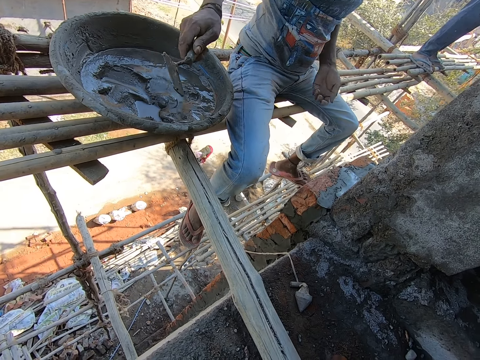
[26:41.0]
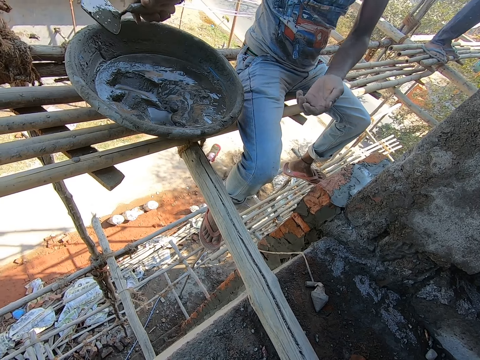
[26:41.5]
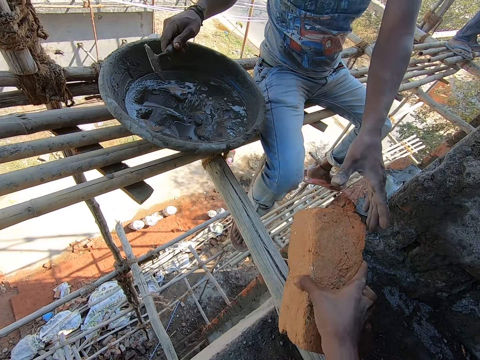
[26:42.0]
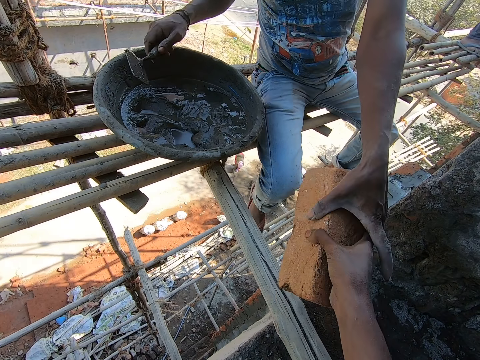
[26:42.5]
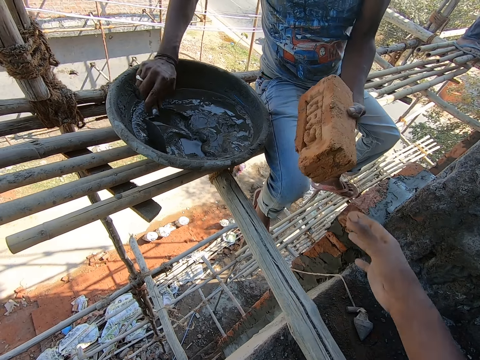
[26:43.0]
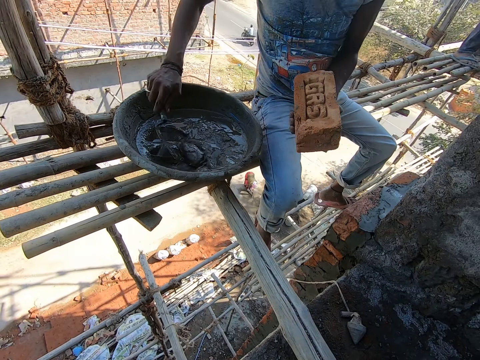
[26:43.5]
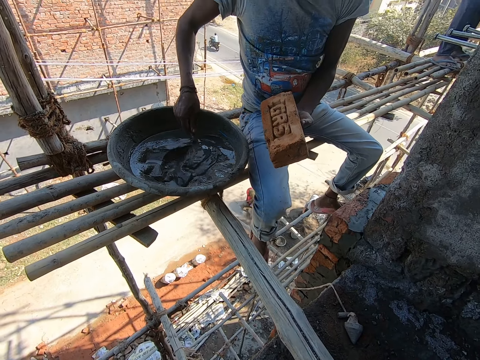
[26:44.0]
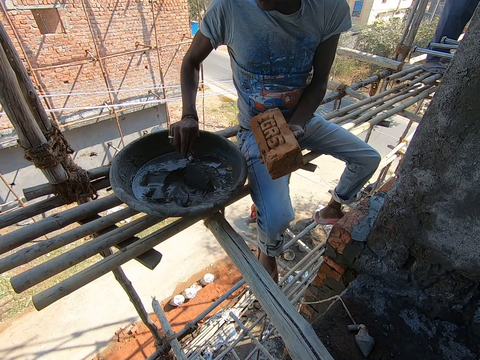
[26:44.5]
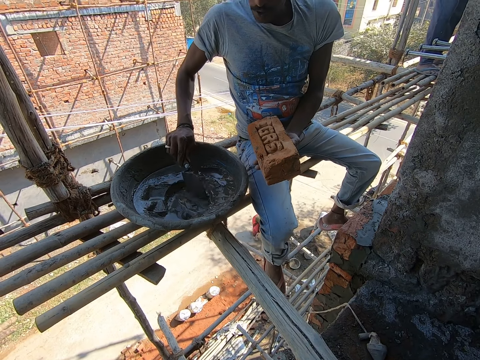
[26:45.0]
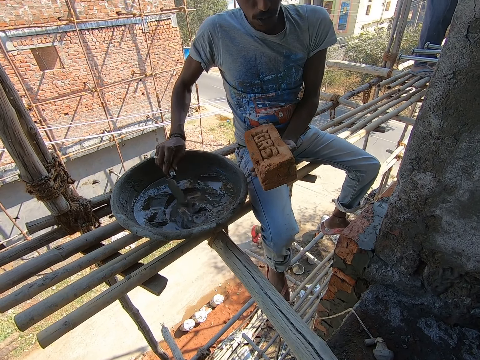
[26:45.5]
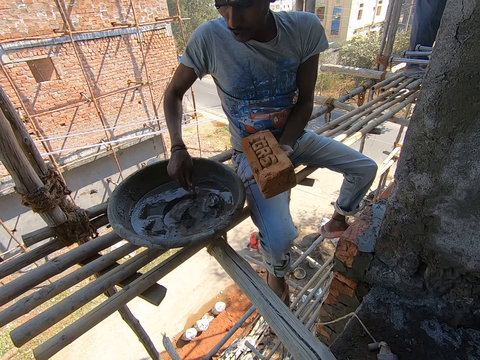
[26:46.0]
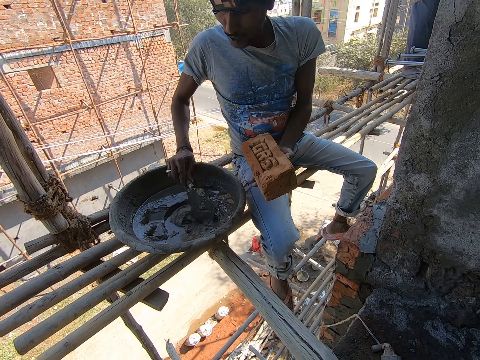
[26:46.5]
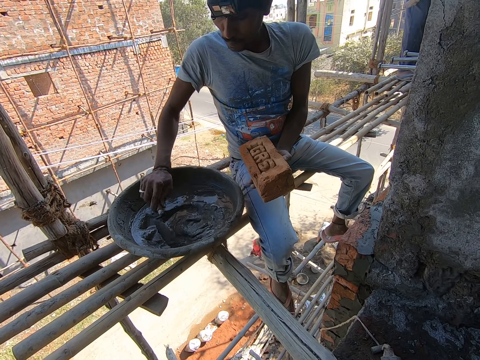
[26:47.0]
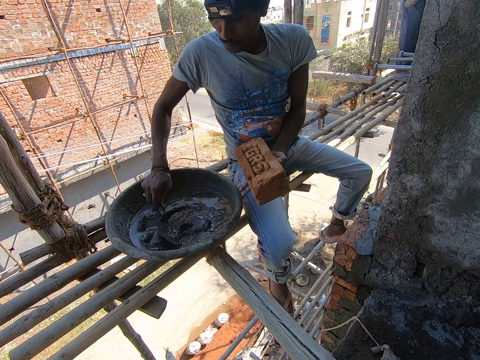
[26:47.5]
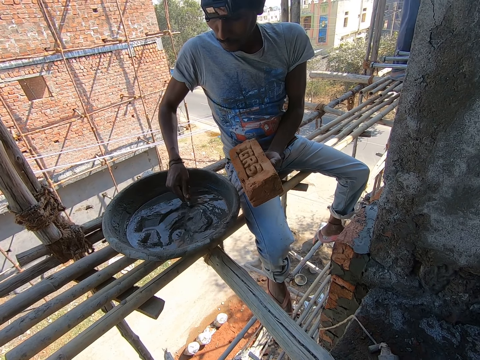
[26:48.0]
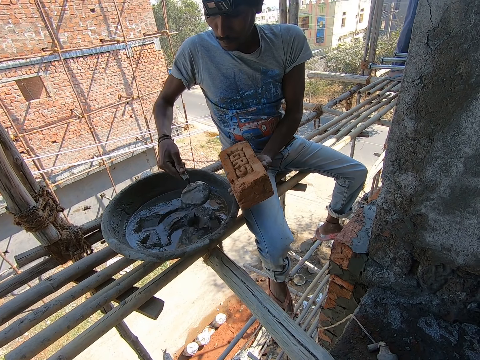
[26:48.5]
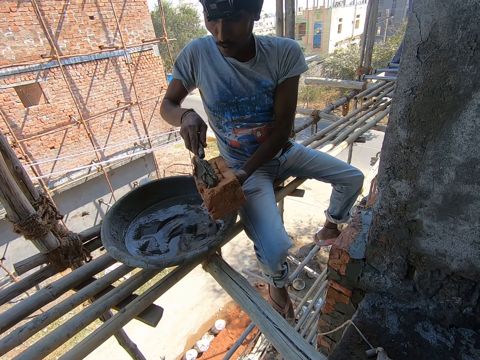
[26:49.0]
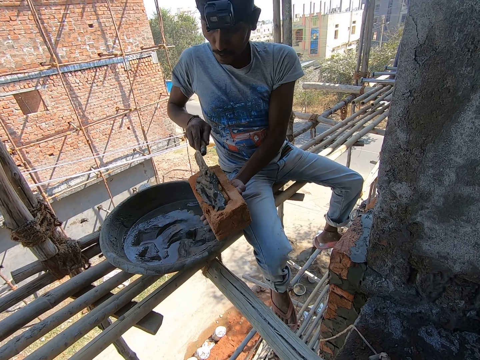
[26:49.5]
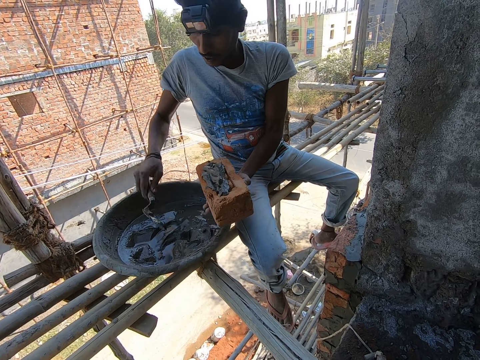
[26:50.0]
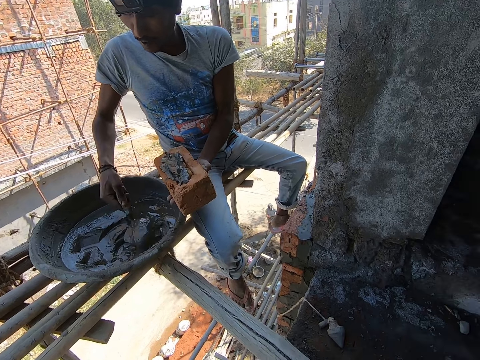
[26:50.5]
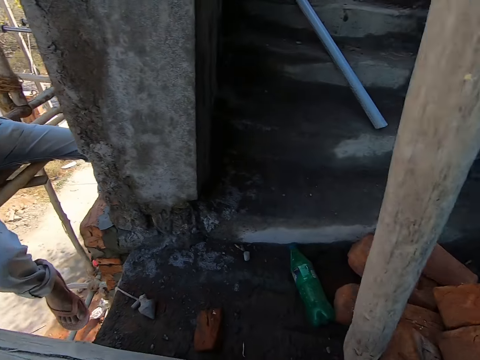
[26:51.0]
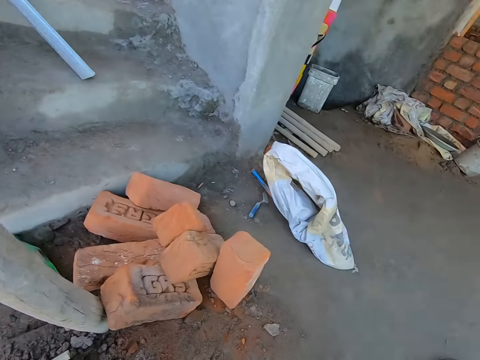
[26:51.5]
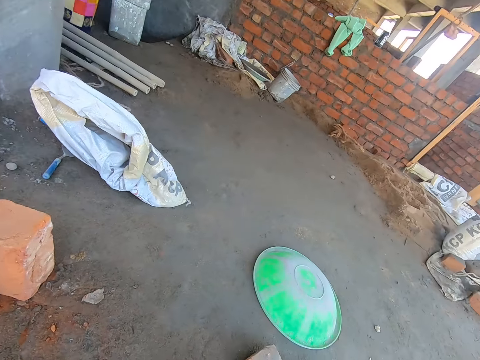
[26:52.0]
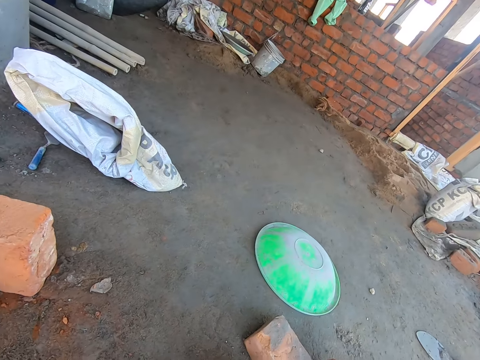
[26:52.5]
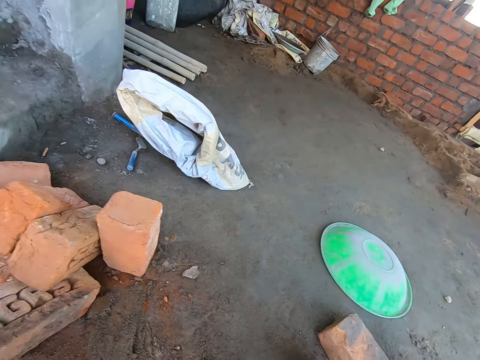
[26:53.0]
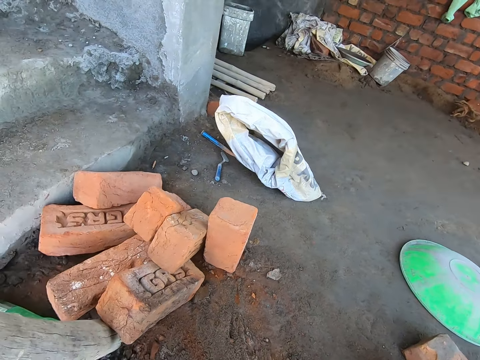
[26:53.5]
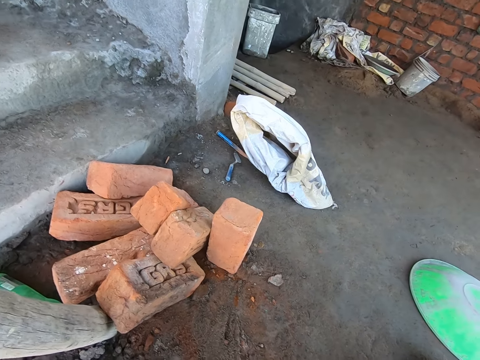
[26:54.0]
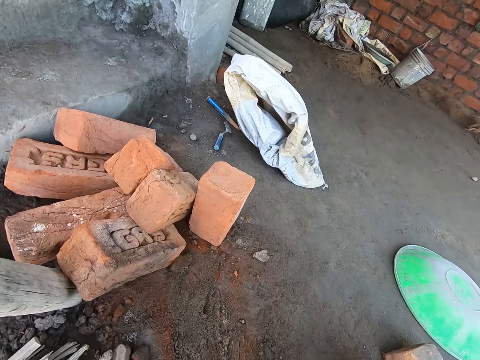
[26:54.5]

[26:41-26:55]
The camera wearer gives a man a brick. The man collects the brick from the camera wearer with his left hand. He mixes the cement in the cement pan with the trowel in his right hand. He interacts with the camera wearer. He scoops up mortar with the trowel. He moves the cement from the cement pan with the trowel on his right hand to the brick on his left hand. He applies mortar on the brick. He scoops up mortar with the trowel. He moves the cement from the cement pan with the trowel on his right hand to the brick on his left hand. The camera wearer looks around.

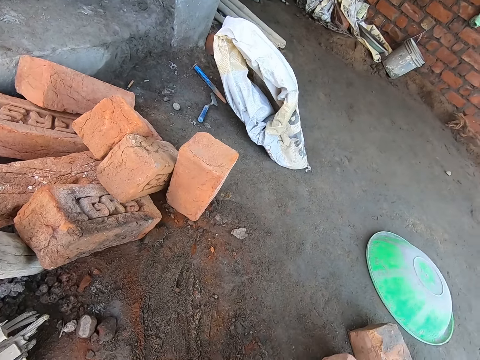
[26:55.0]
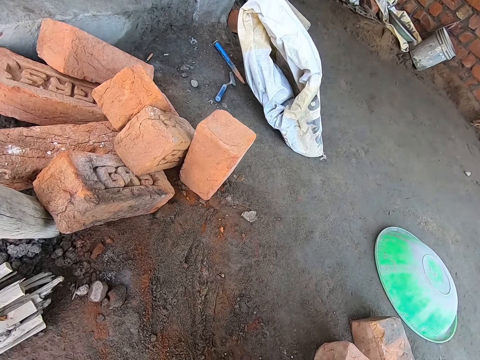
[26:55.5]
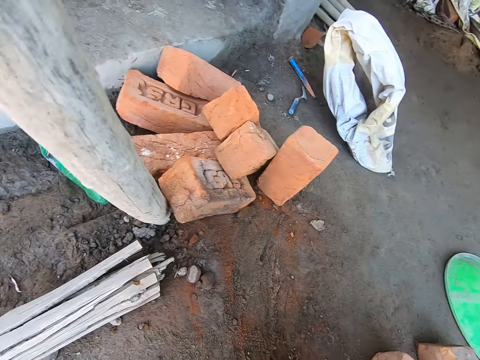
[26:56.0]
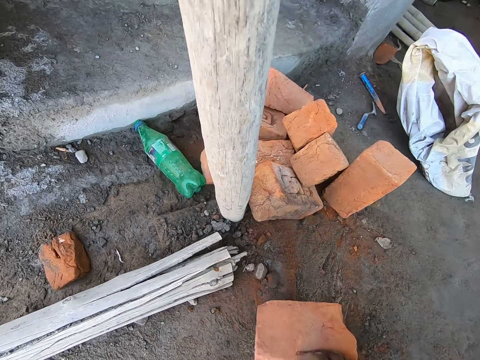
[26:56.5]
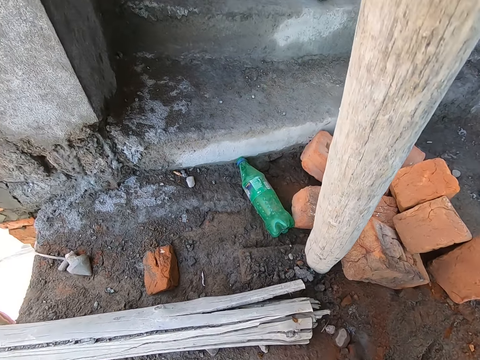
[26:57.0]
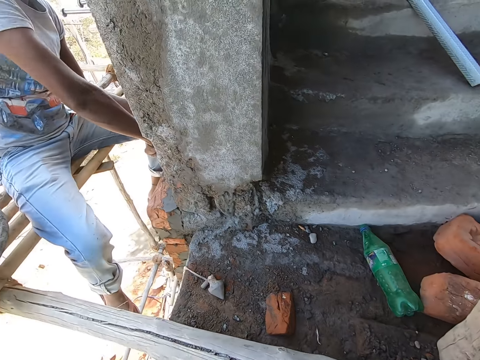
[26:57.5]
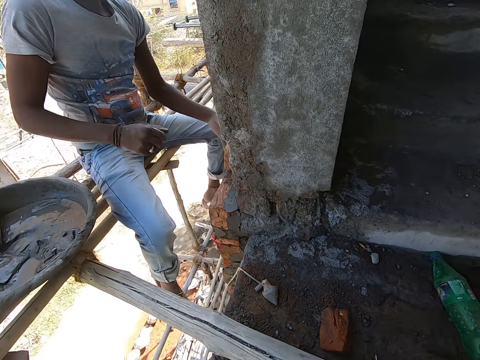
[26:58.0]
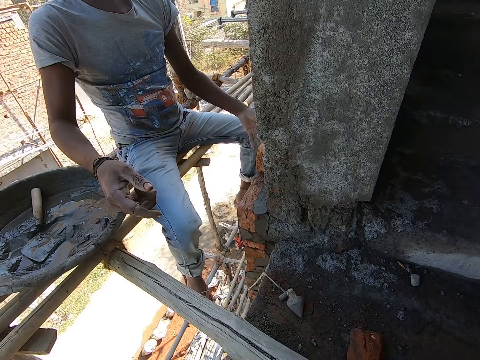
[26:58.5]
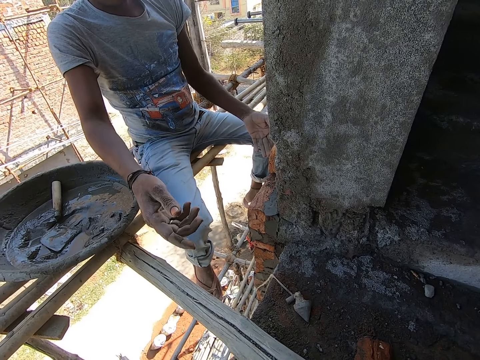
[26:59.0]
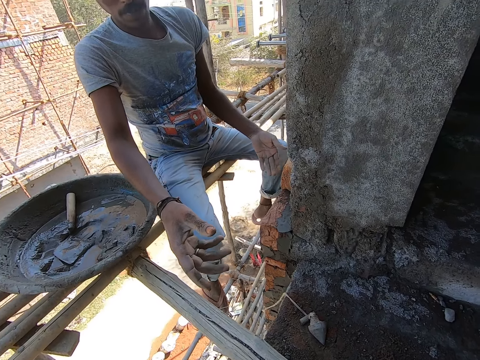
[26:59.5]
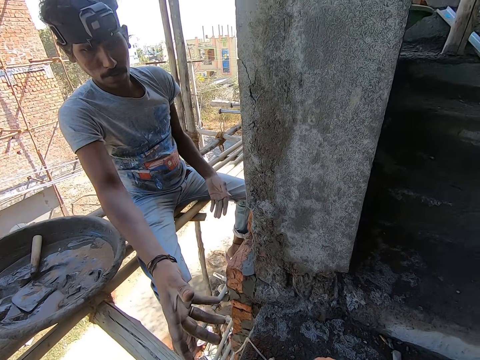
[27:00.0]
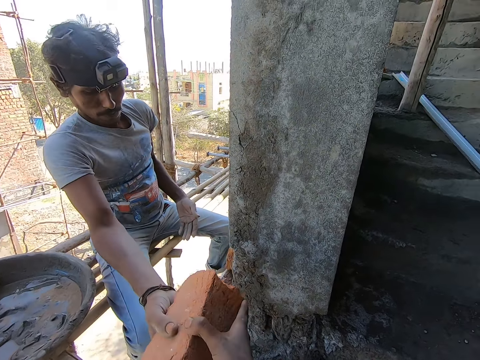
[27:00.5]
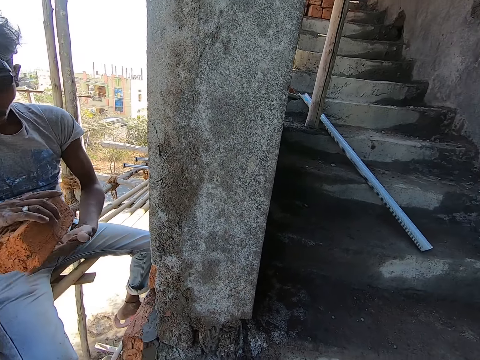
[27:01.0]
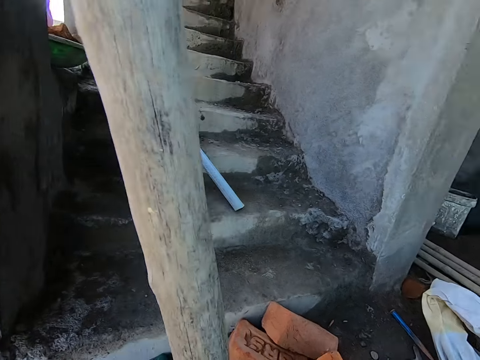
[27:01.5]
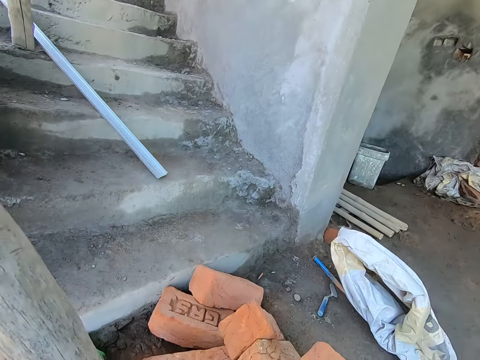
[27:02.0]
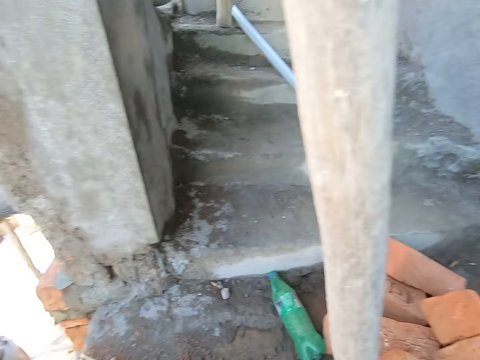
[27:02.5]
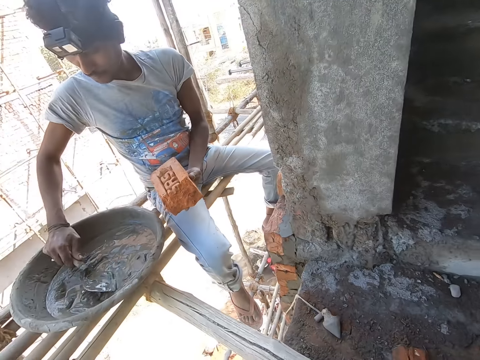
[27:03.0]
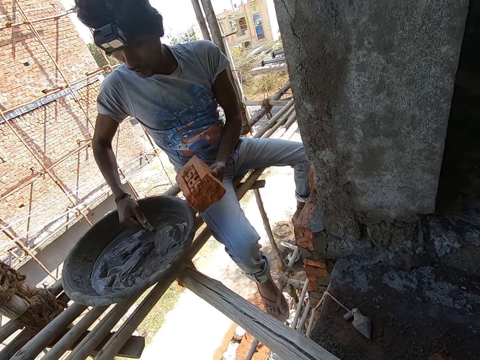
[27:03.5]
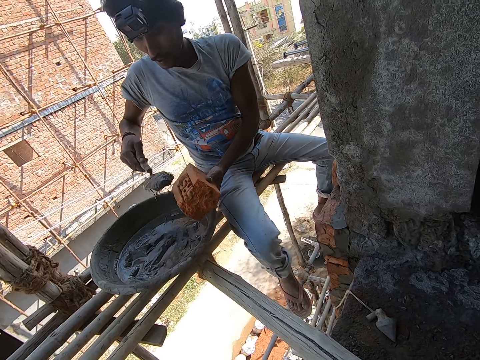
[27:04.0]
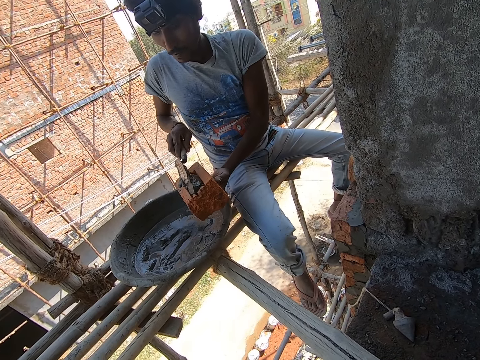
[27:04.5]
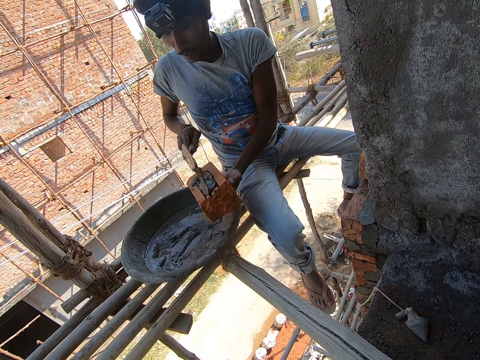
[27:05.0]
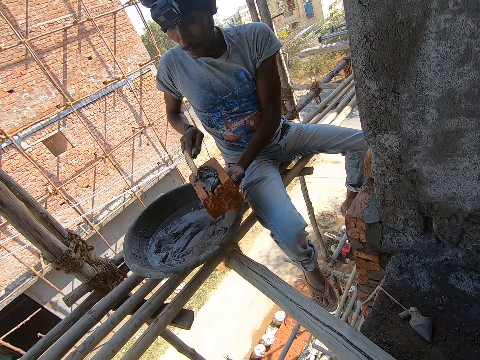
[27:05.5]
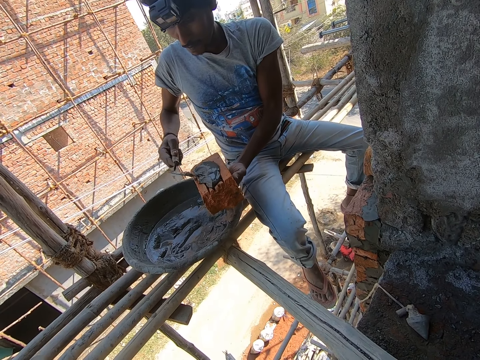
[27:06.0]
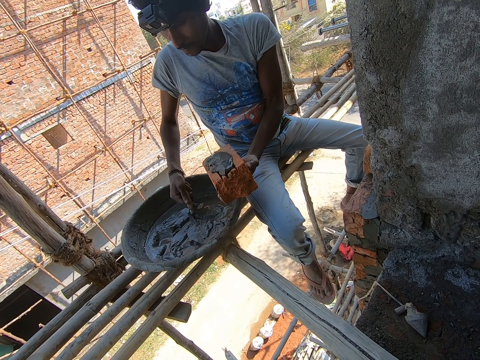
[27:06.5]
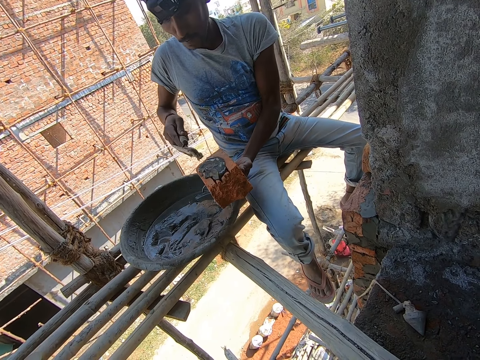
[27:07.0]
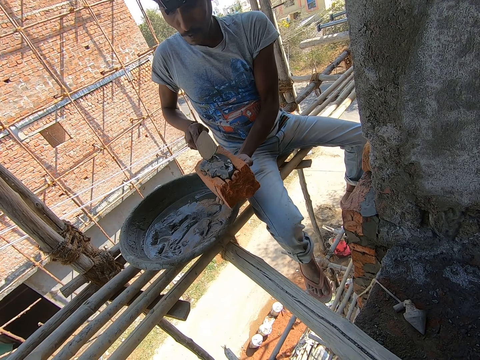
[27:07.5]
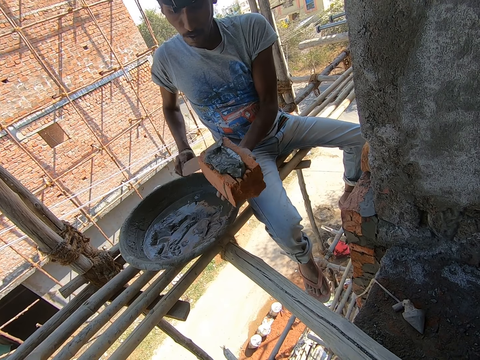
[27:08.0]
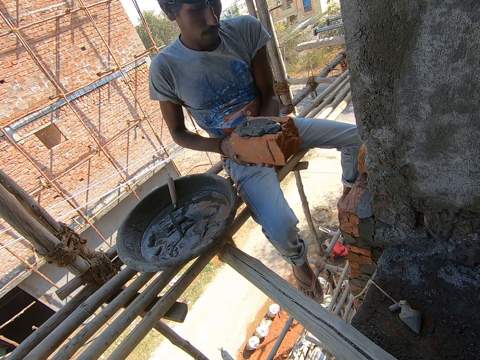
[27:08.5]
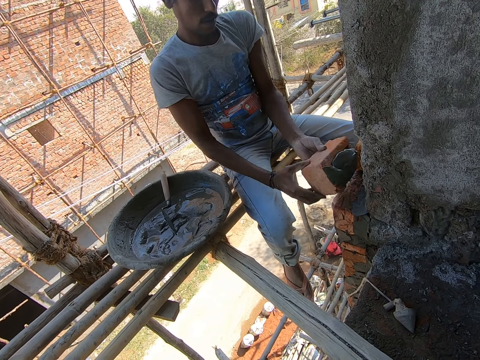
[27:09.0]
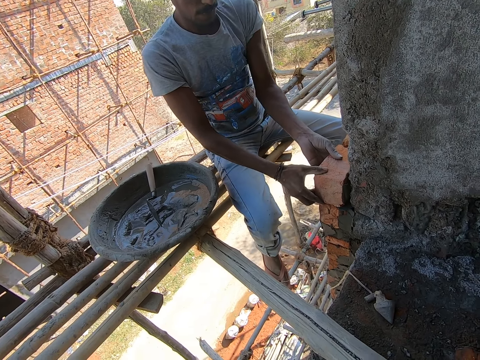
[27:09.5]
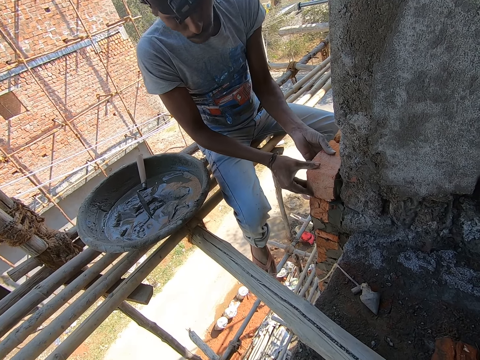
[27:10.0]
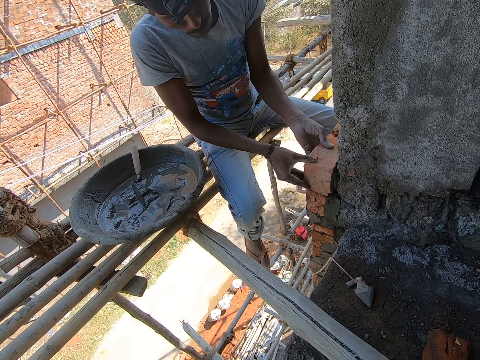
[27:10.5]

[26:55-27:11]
The camera wearer moves a brick on the floor with his right hand. He takes the brick from the floor. He gives a man the brick. The man collects the brick from the camera wearer with his left hand. He scoops up mortar with a trowel. He moves the cement from the cement pan with the trowel on his right hand to the brick on his left hand. He applies mortar on the brick. He scoops up mortar with the trowel. He moves the cement from the cement pan with the trowel on his right hand to the brick on his left hand. He applies mortar on the brick. He drops the trowel on the cement pan with his right hand. He places the brick on the wall with both hands.
